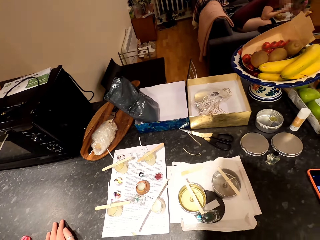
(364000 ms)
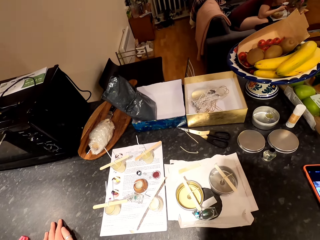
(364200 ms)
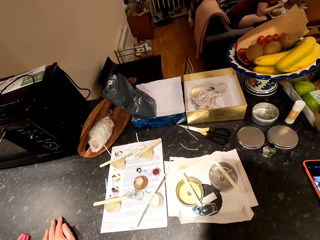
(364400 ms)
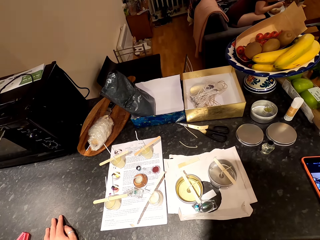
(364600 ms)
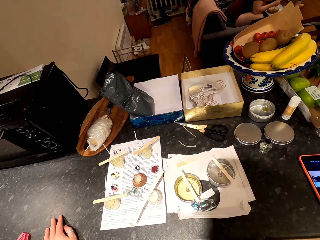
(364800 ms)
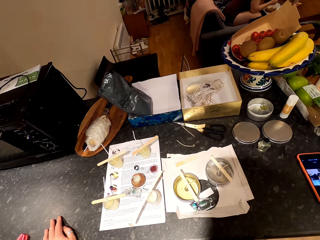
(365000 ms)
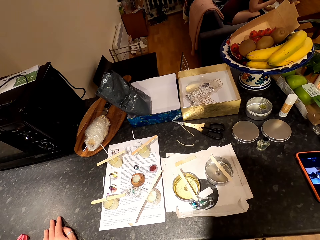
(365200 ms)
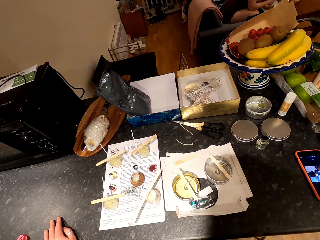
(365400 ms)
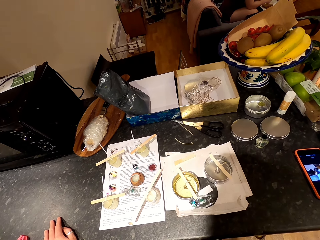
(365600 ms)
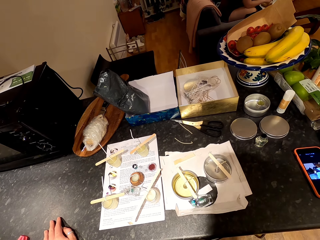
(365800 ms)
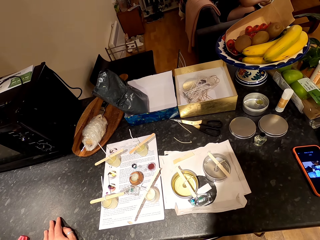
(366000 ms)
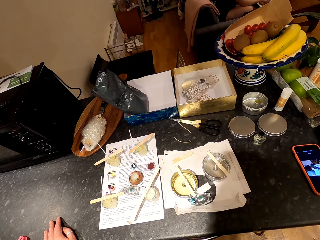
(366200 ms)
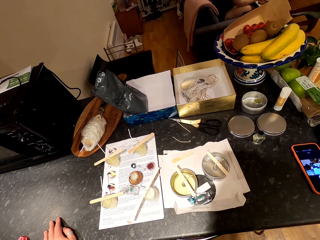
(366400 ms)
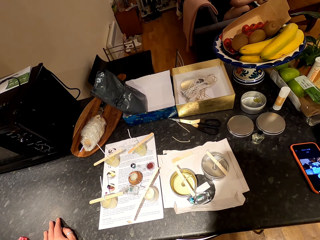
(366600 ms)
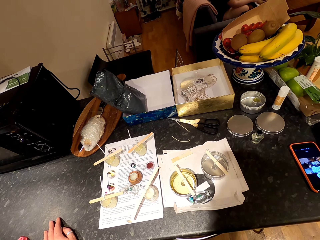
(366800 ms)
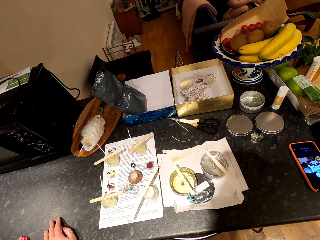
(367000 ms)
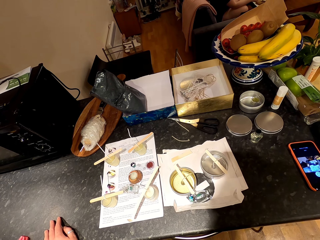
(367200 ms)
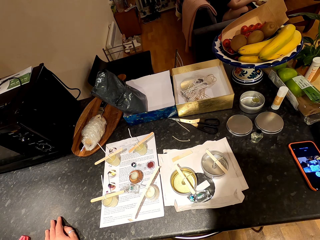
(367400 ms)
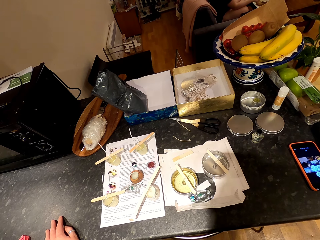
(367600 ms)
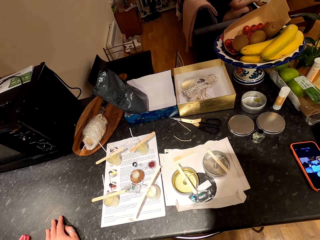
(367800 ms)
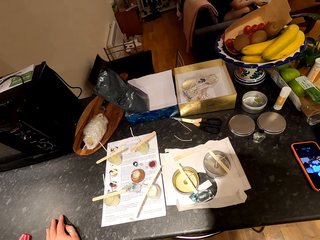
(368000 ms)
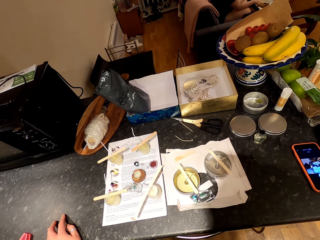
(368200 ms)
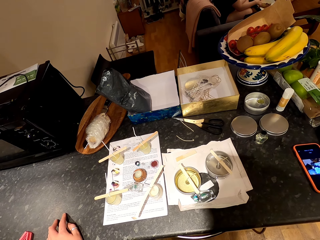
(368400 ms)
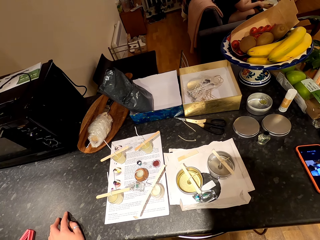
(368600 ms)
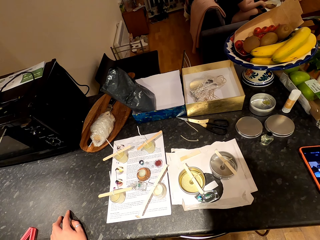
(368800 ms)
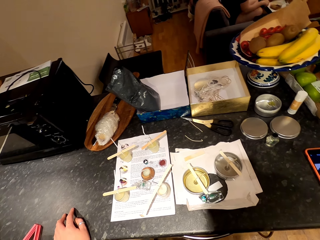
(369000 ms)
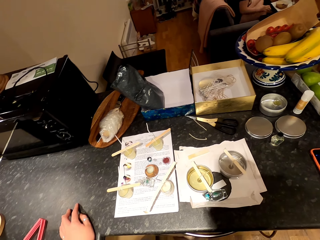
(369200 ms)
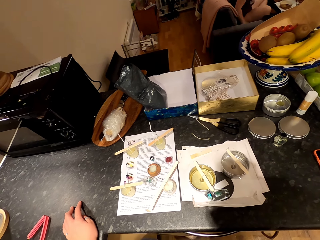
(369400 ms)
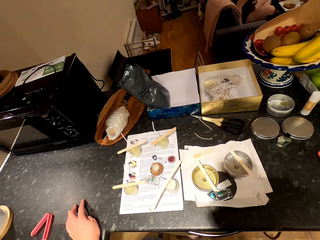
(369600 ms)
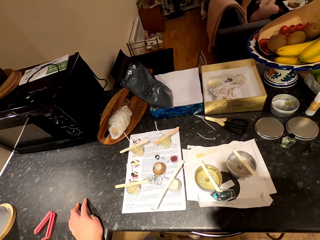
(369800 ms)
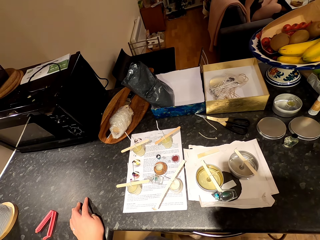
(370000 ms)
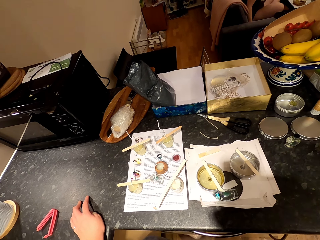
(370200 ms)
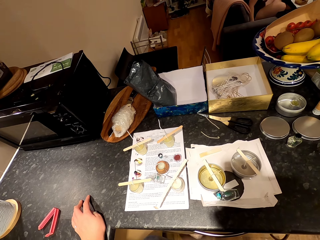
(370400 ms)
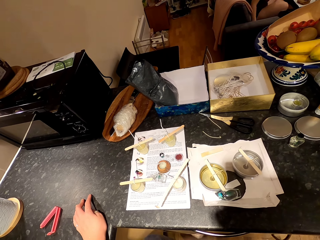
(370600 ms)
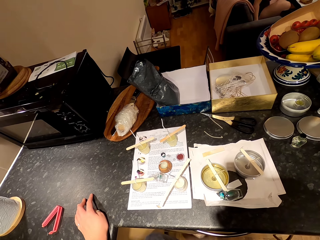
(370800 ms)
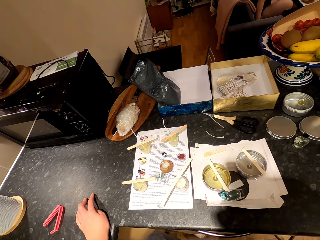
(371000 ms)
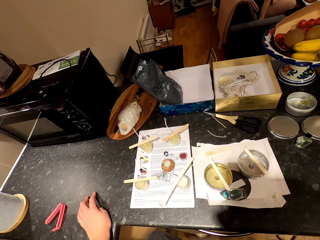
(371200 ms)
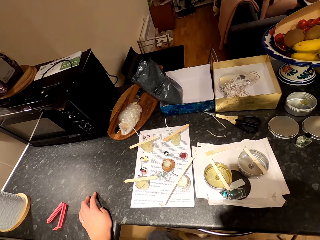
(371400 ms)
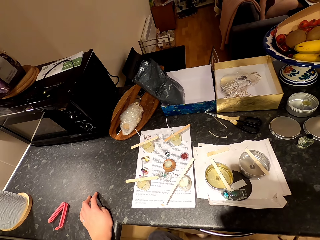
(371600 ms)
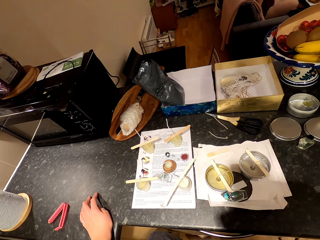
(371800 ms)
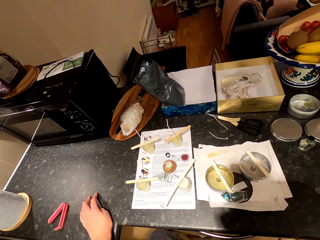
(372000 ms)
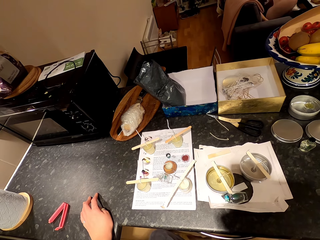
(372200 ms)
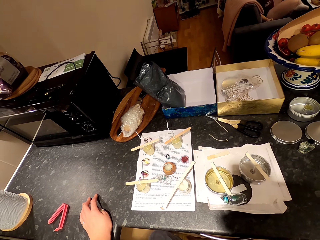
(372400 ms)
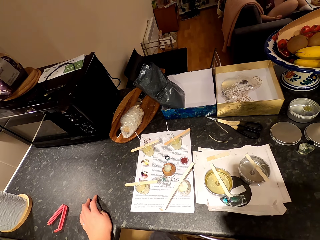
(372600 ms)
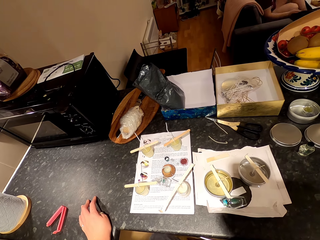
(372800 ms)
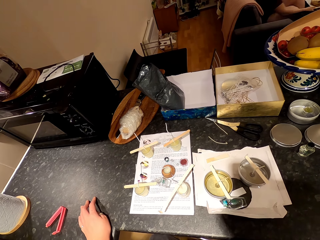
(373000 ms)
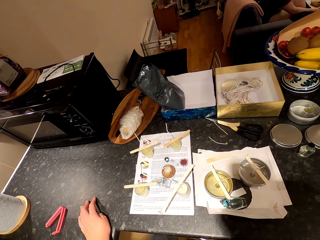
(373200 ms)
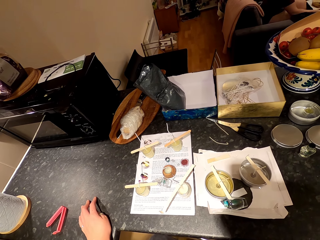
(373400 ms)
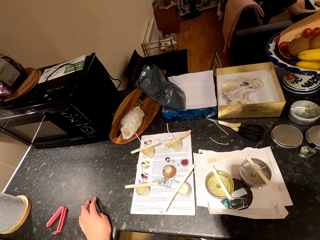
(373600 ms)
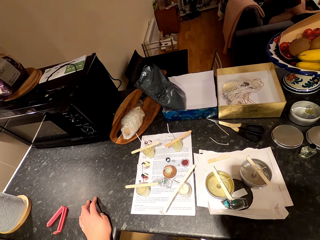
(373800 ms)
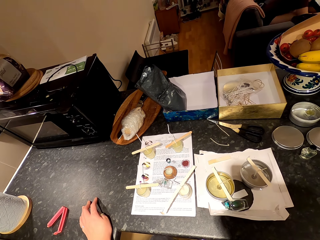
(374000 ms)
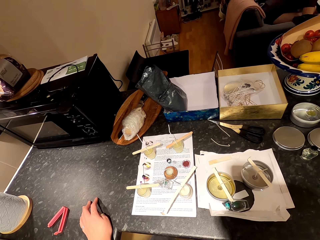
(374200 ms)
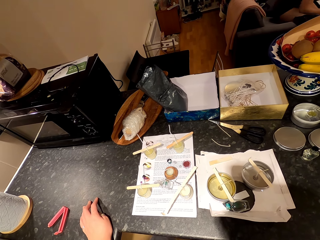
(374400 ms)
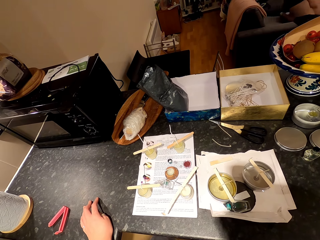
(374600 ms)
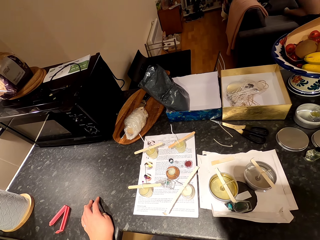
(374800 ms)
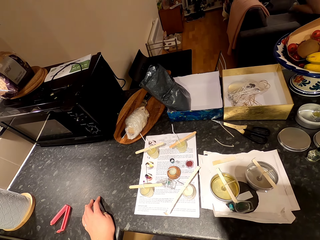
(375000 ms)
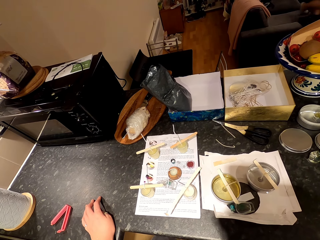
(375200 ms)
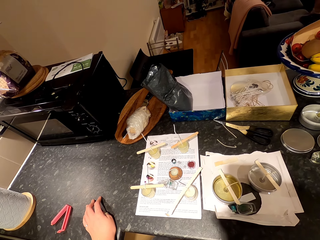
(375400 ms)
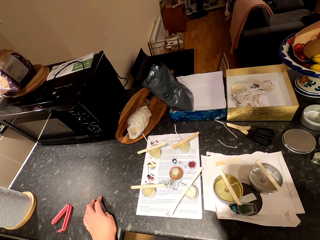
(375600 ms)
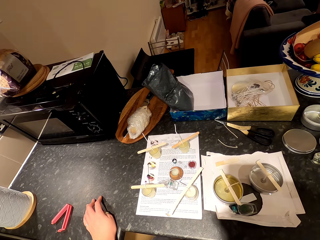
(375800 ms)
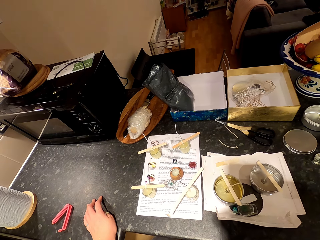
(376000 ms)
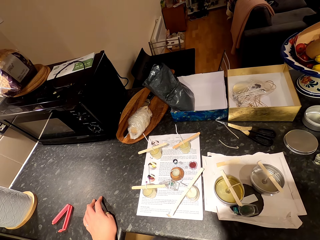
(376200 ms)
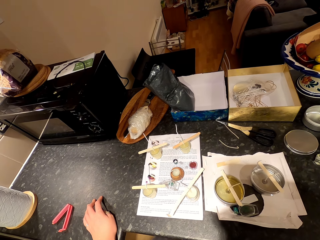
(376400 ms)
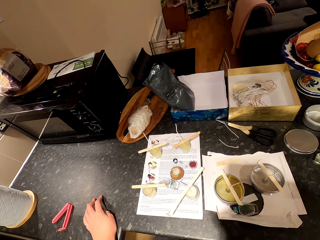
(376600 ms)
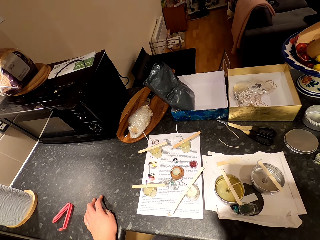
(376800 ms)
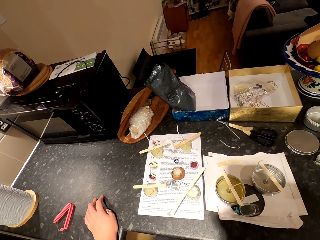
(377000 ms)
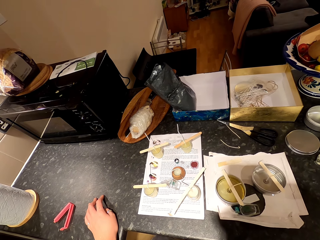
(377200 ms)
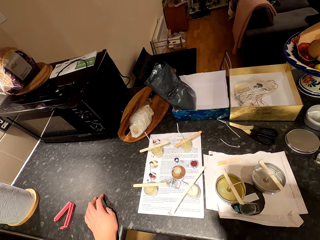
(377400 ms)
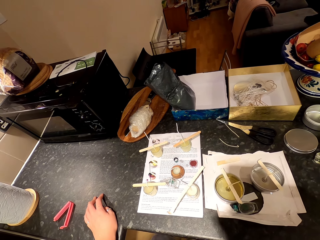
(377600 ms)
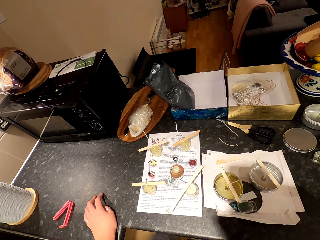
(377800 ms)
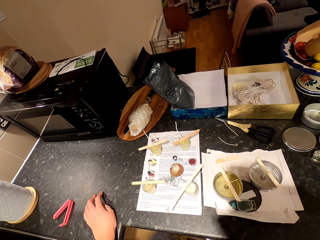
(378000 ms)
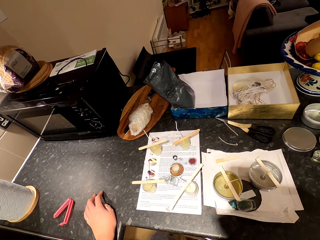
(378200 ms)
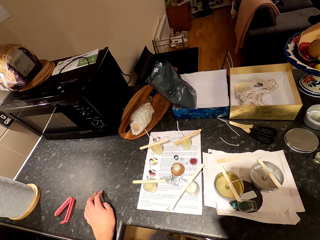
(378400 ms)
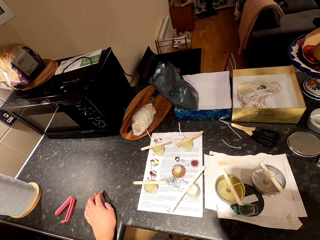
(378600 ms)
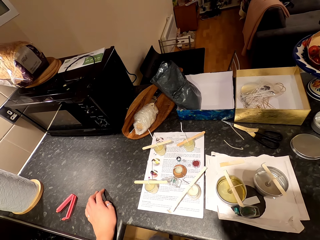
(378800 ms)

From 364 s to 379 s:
A woman puts something in the mouth with a spoon. The woman moves a hand backwards, moves around and talks. The woman stands up.

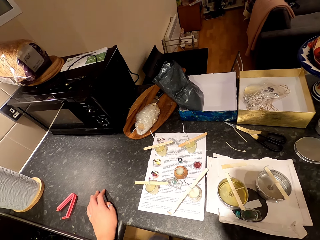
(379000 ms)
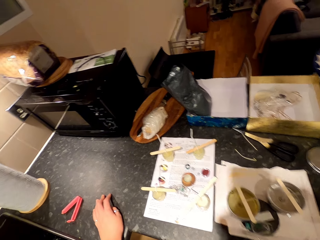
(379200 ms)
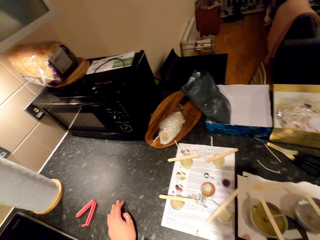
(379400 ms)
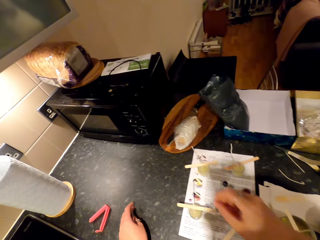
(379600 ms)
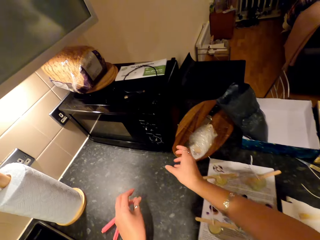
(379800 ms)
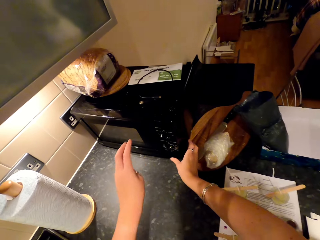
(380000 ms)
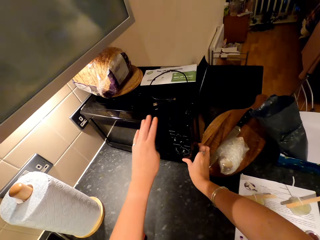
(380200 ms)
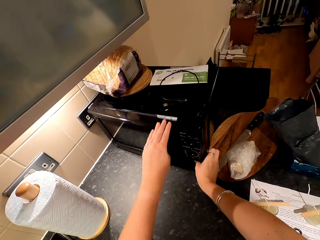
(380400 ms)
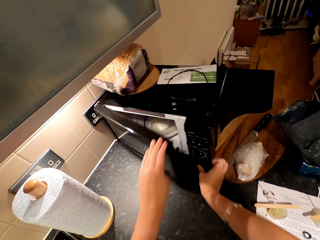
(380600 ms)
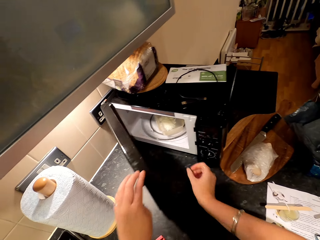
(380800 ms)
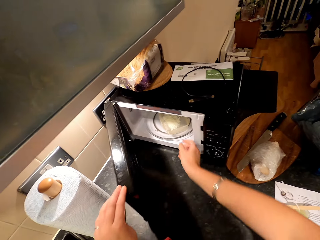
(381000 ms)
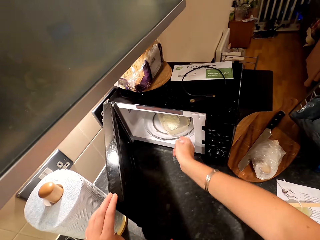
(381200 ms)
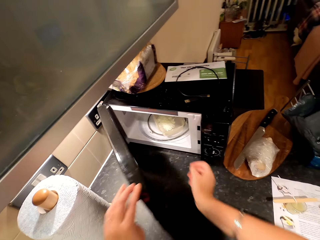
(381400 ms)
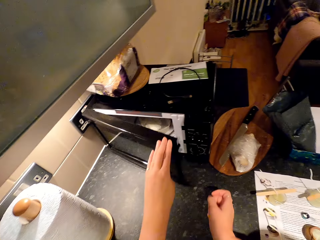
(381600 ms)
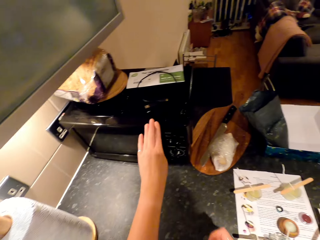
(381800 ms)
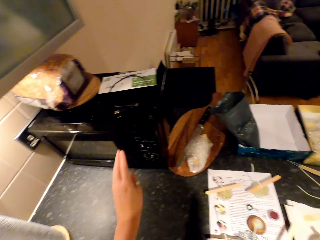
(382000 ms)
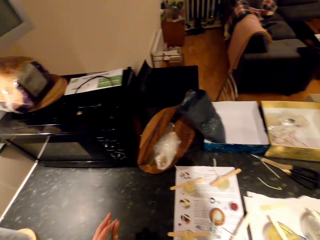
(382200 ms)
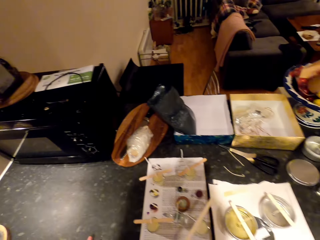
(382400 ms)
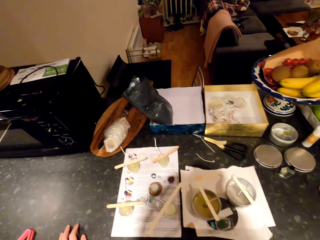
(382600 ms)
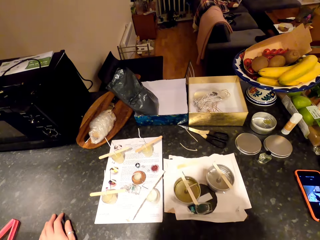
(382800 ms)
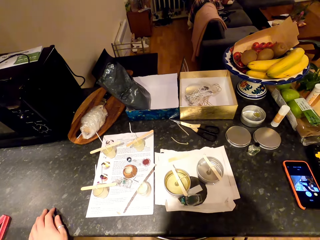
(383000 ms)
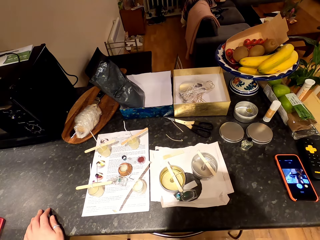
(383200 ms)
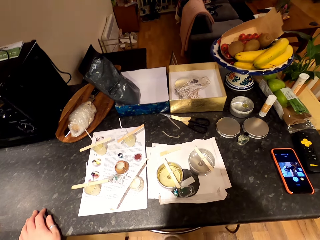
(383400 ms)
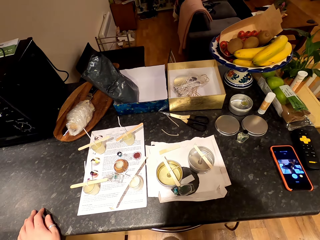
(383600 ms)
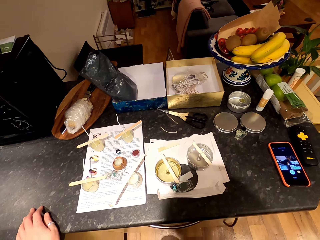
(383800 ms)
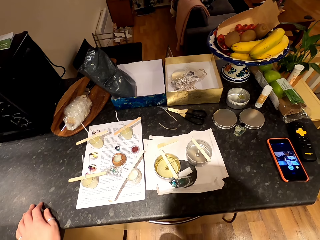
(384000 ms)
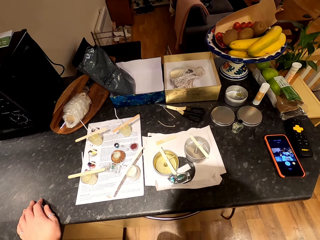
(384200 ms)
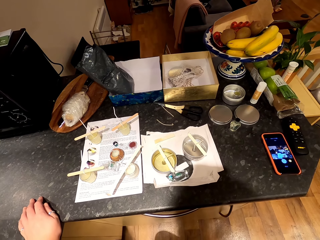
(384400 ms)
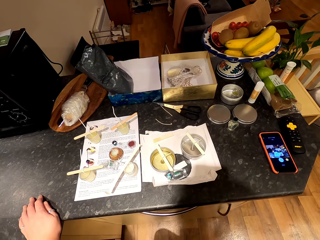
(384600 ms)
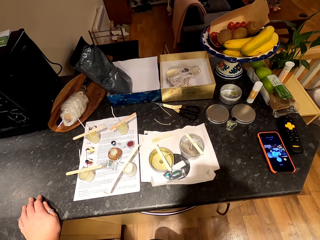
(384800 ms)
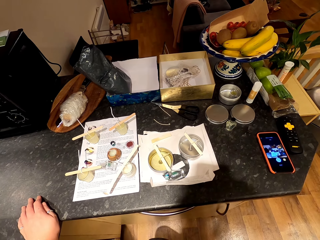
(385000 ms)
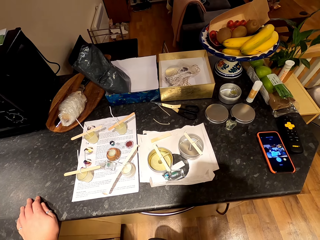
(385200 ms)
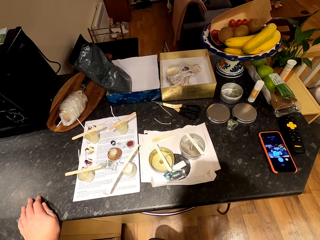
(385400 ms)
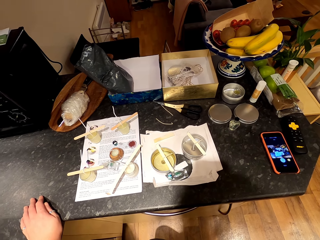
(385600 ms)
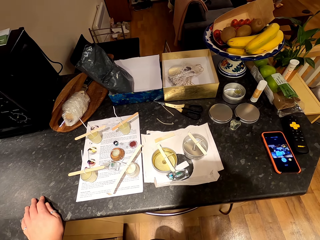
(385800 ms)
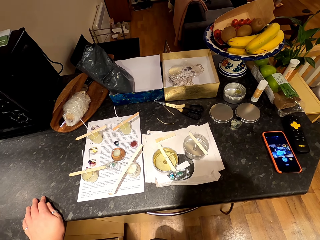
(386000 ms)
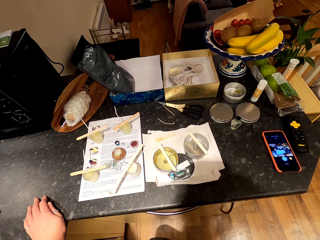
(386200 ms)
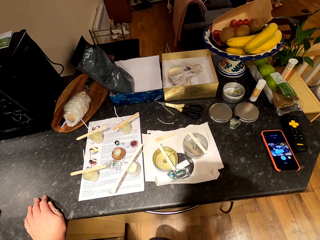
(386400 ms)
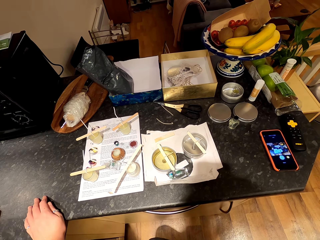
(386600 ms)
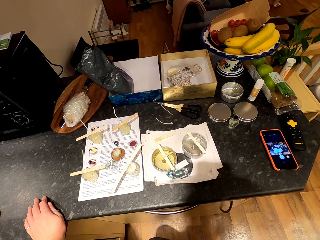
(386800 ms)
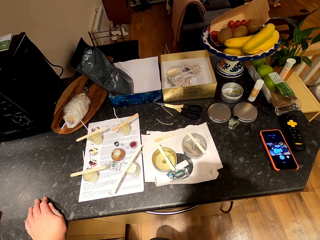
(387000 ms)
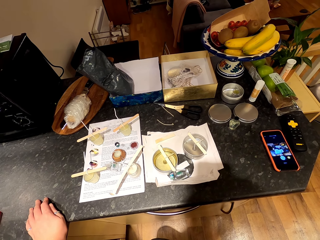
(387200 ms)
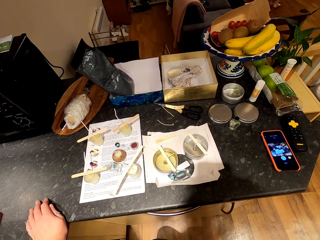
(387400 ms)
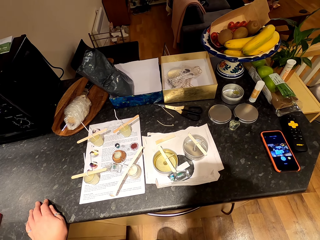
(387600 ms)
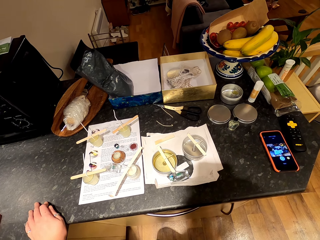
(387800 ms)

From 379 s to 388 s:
The camera wearer opens the microwave. They move a hand in the microwave. They close the microwave. They look around.
